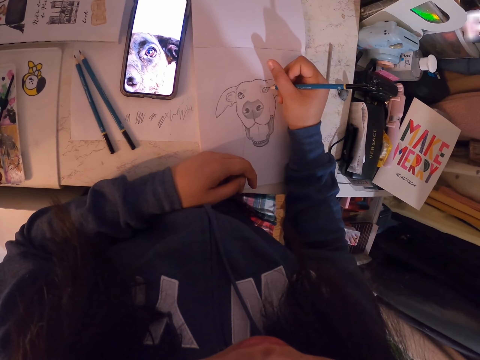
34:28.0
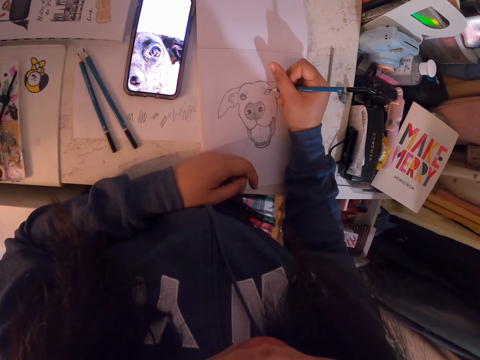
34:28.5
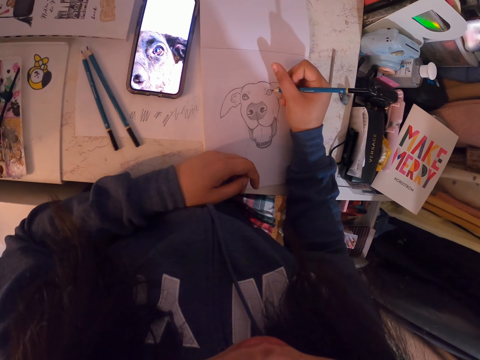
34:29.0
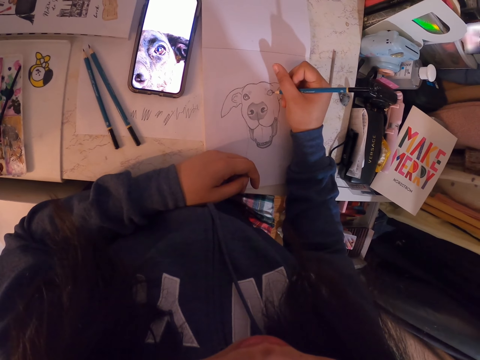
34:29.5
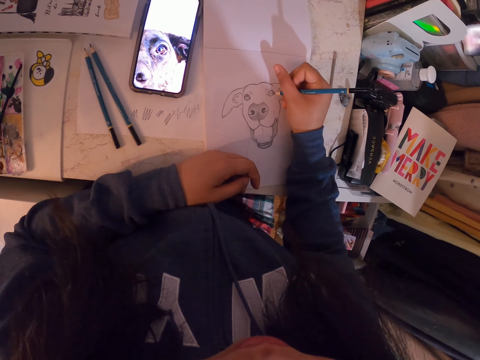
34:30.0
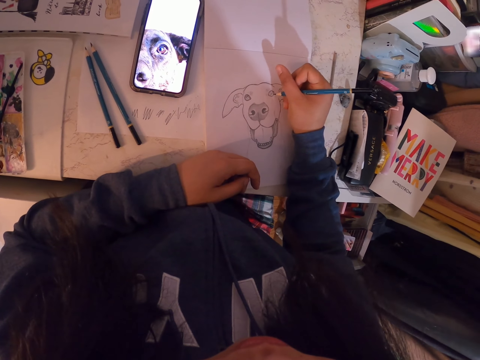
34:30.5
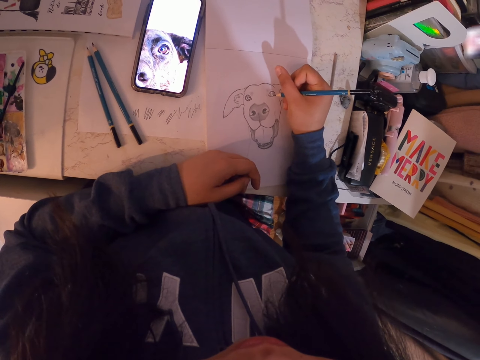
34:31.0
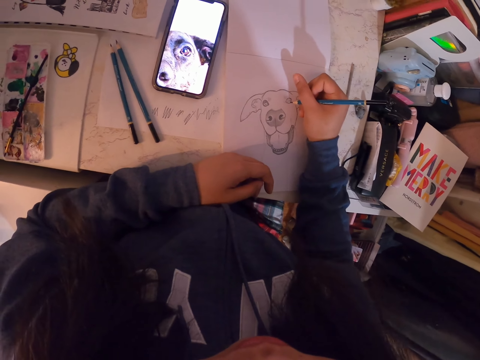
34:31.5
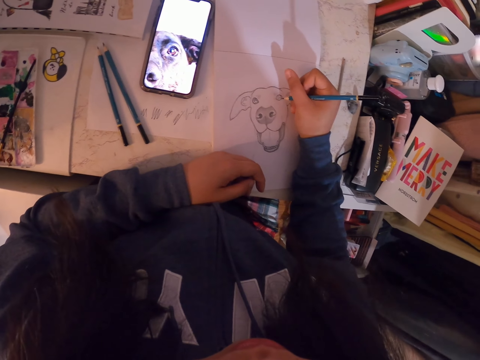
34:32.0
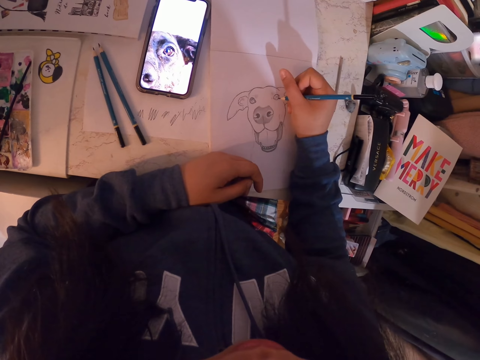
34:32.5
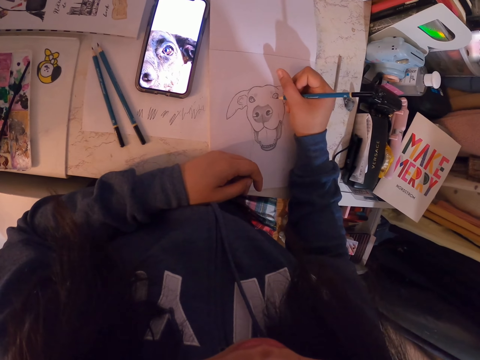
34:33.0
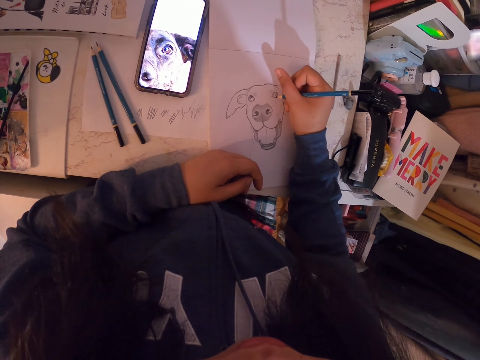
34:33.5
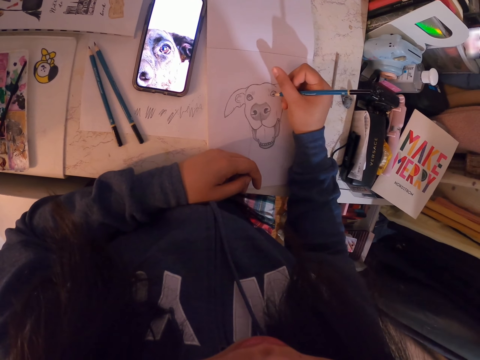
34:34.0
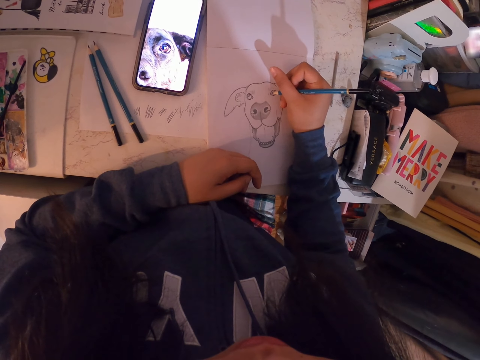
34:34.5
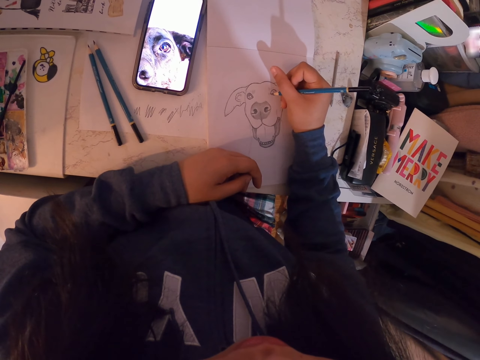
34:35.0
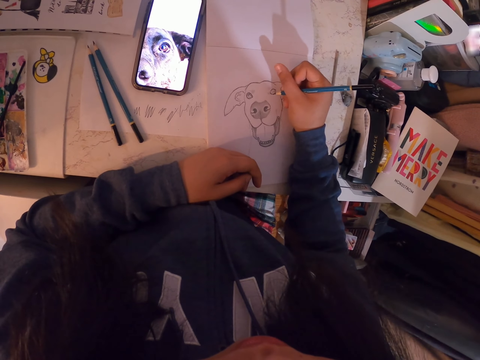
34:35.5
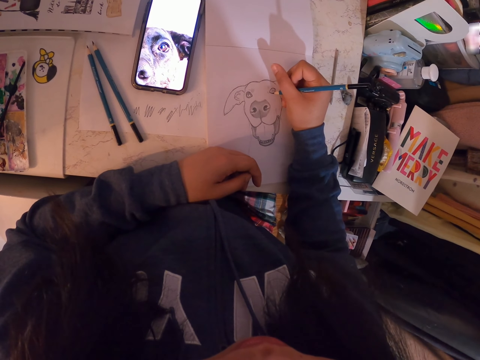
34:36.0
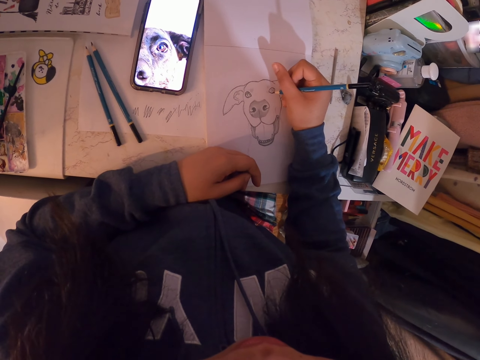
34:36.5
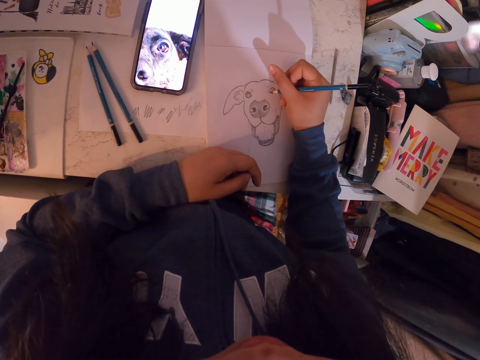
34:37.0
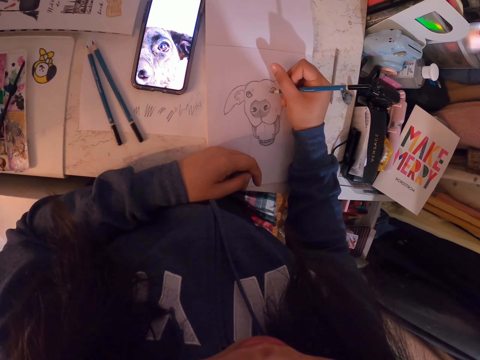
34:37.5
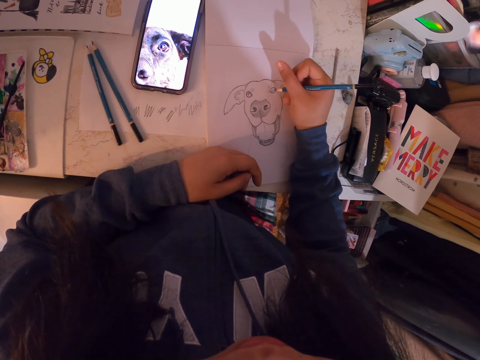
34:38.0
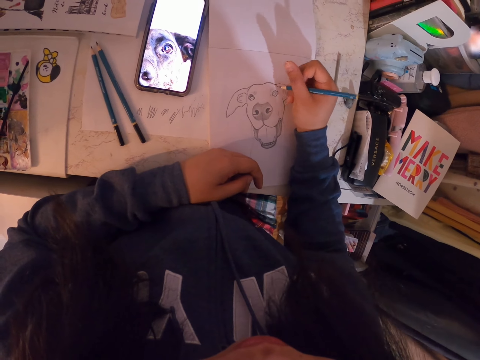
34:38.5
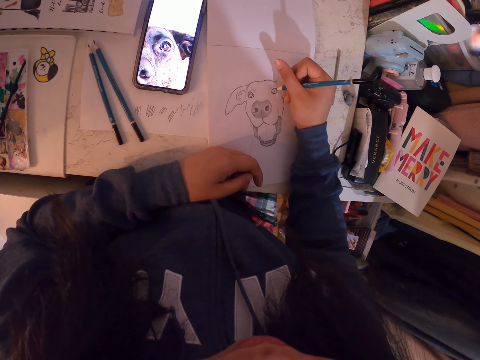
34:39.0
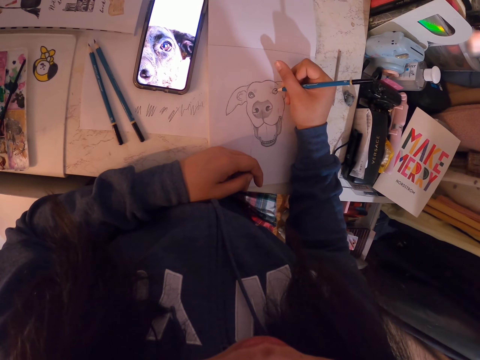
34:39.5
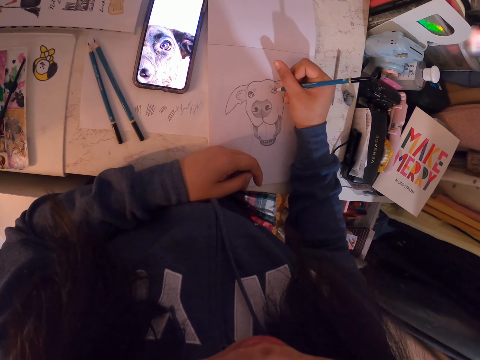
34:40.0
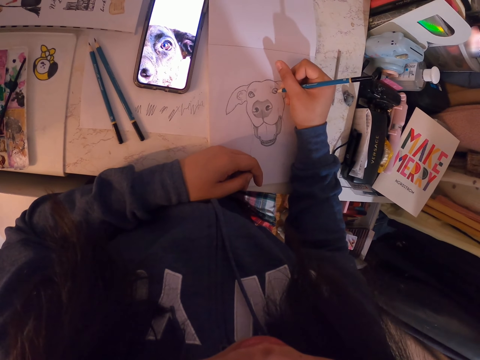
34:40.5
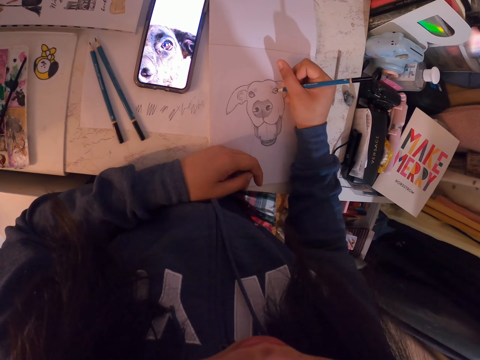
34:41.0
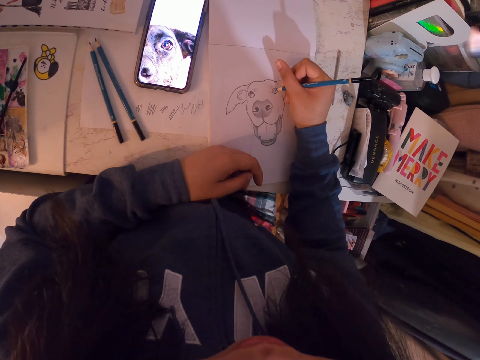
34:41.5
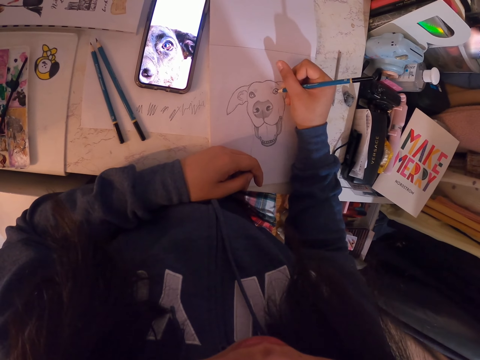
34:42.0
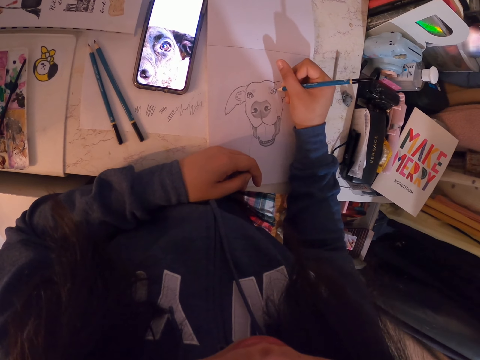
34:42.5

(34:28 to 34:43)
The camera wearer draws on a paper.

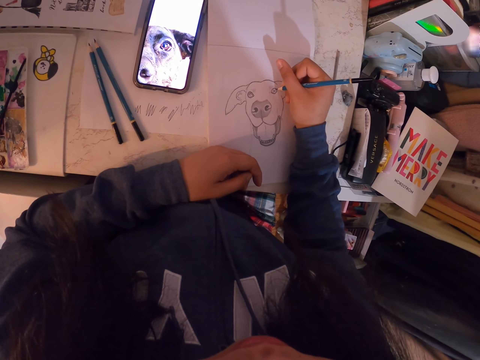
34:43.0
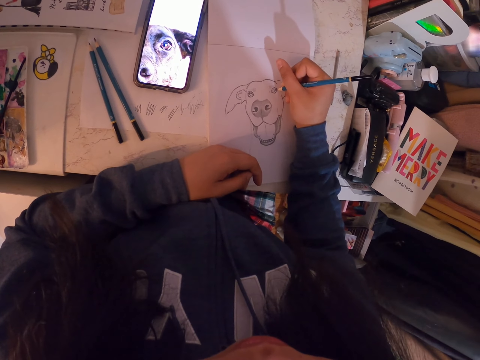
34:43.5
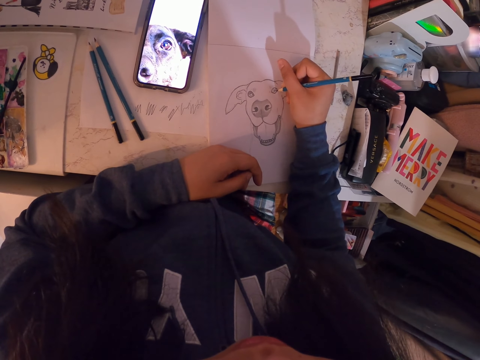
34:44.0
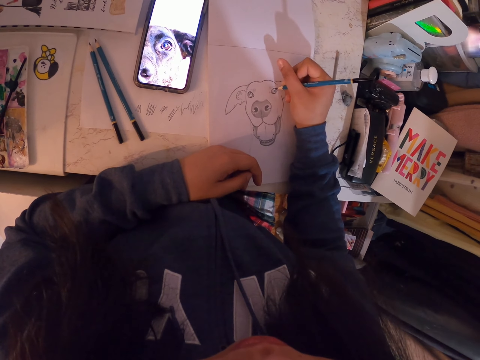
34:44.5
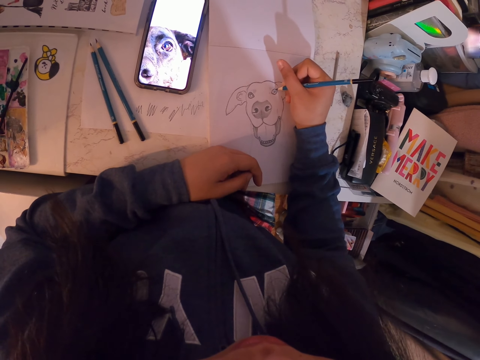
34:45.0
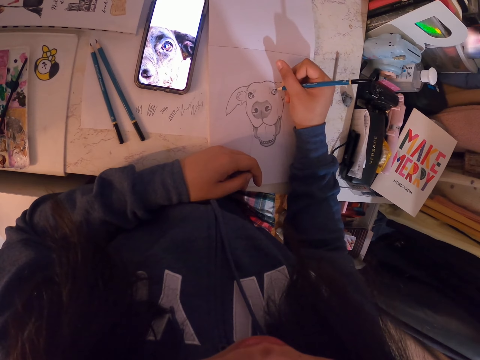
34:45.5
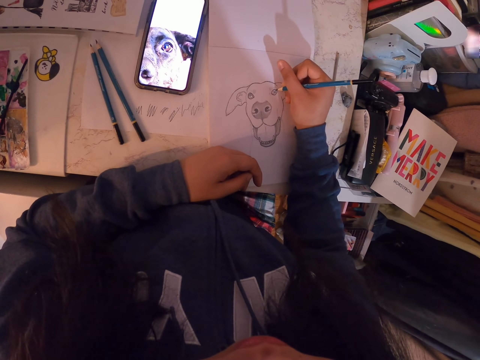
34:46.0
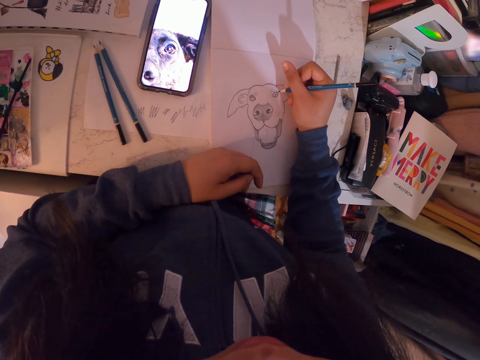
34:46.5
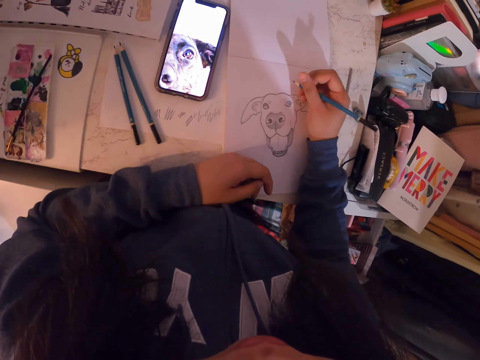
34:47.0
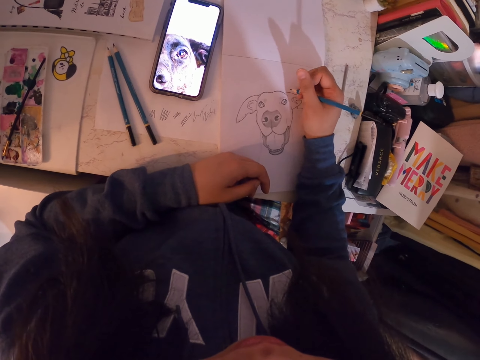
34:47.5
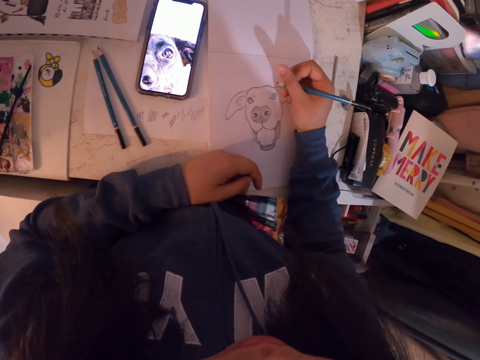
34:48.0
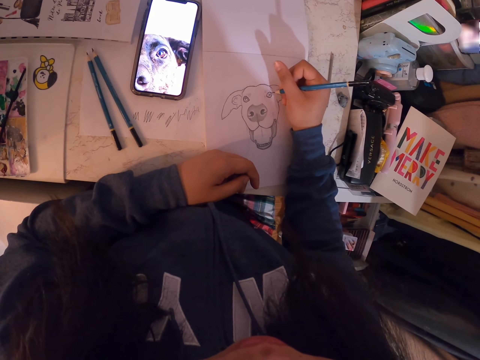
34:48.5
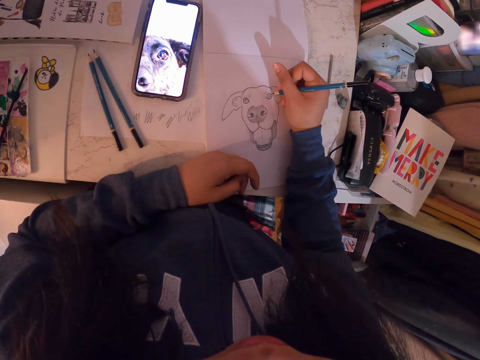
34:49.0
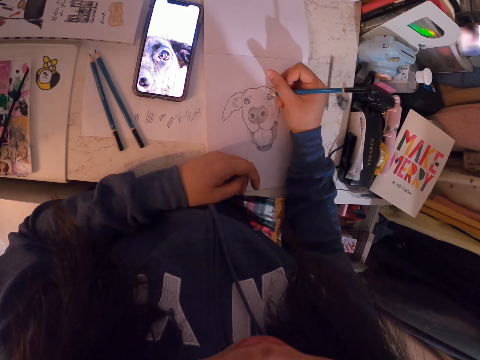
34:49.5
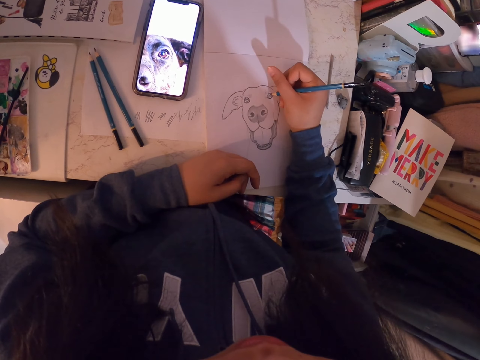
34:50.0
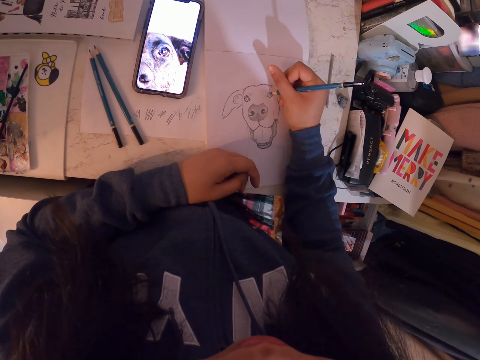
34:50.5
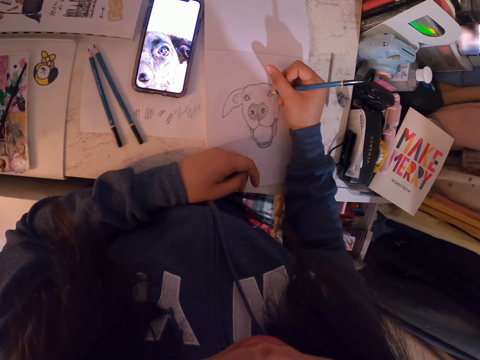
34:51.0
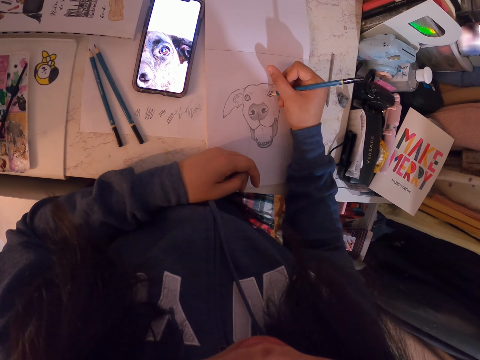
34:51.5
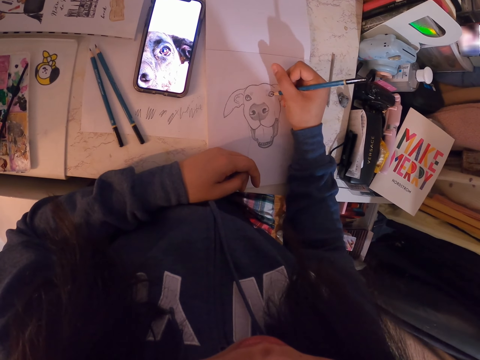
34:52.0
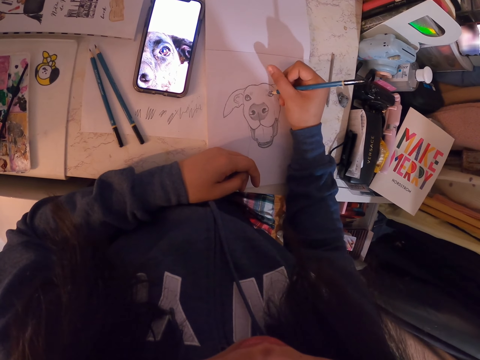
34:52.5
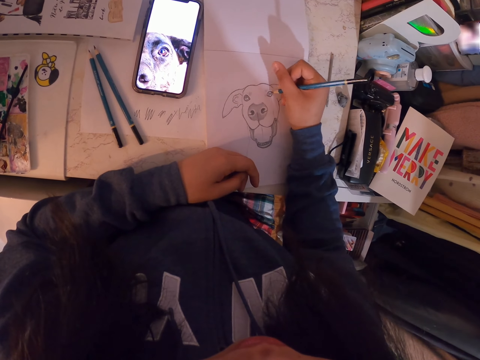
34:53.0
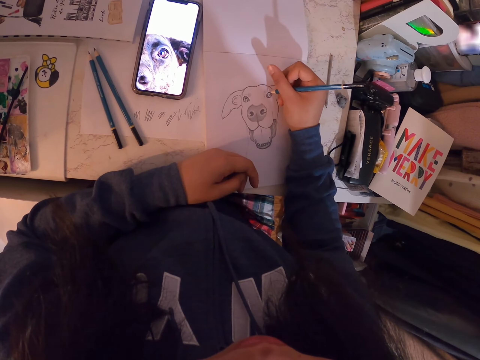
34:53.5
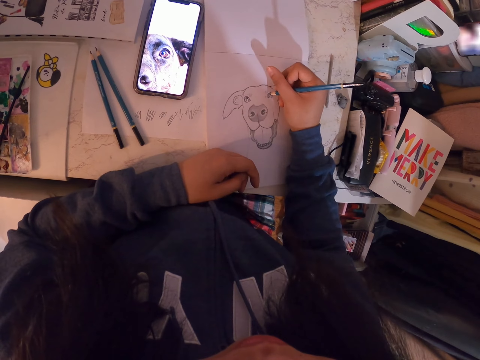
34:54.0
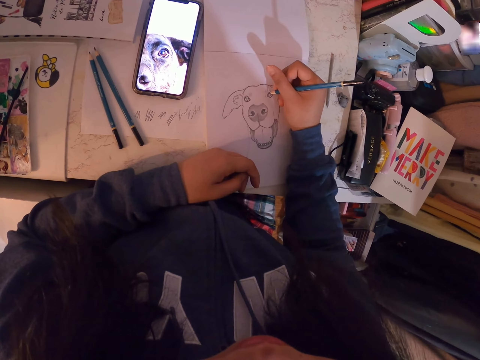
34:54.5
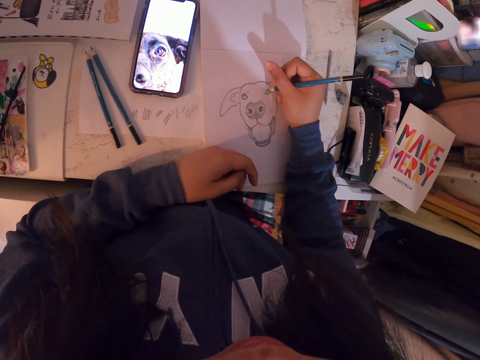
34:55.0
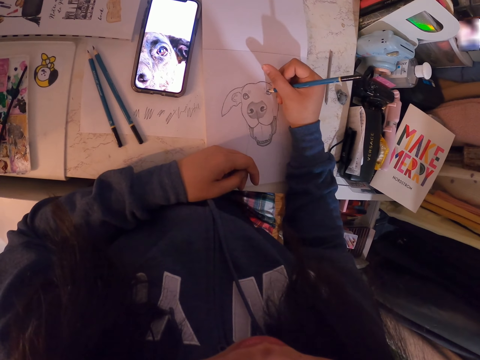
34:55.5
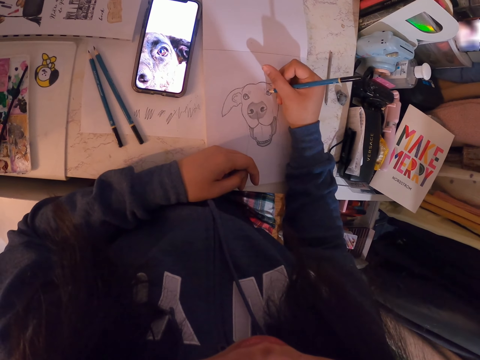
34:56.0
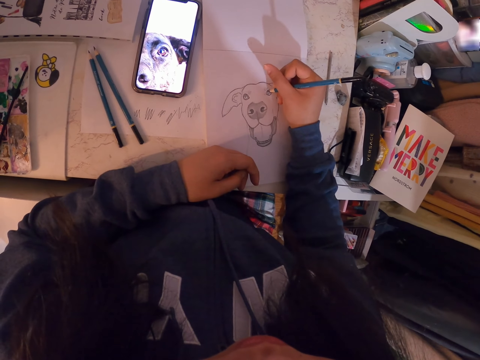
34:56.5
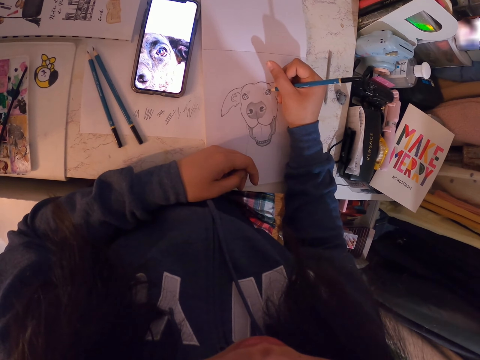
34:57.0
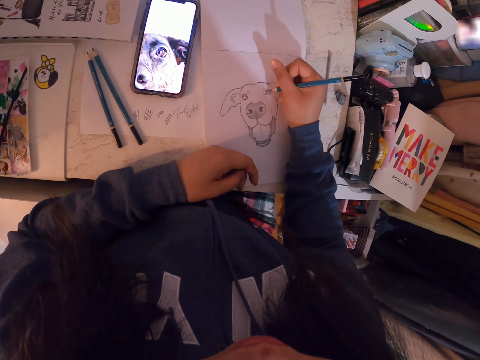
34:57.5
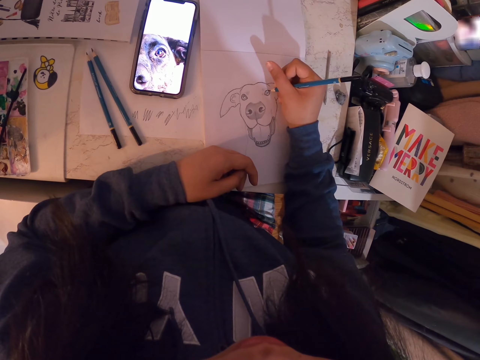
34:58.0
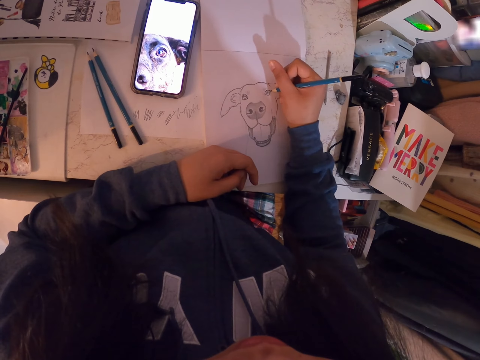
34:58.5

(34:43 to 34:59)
The camera wearer stares at the image. They draw the image on a paper.
